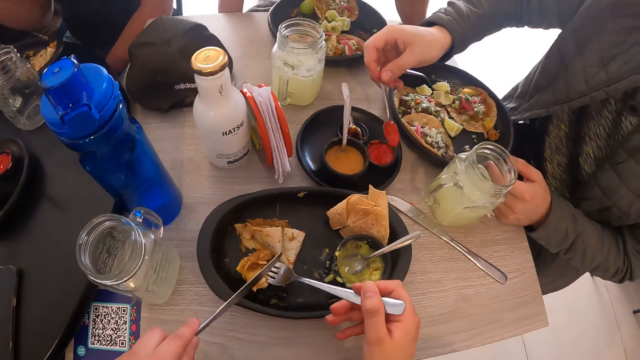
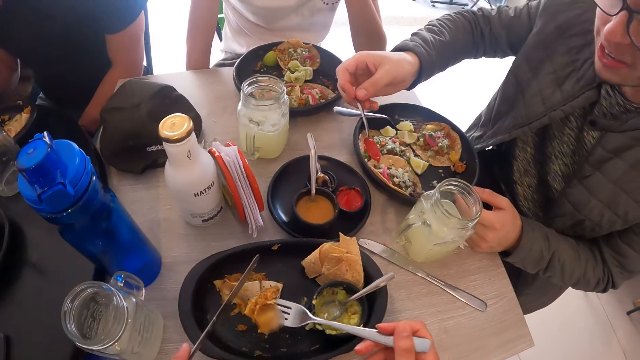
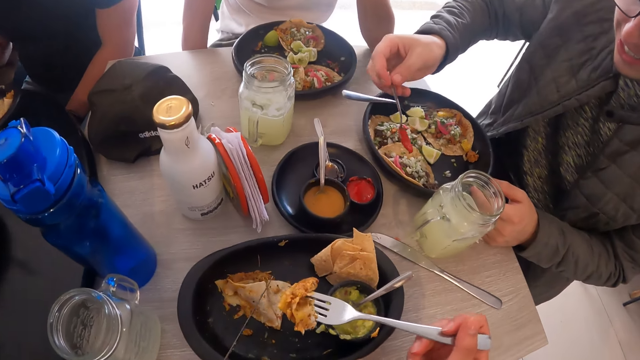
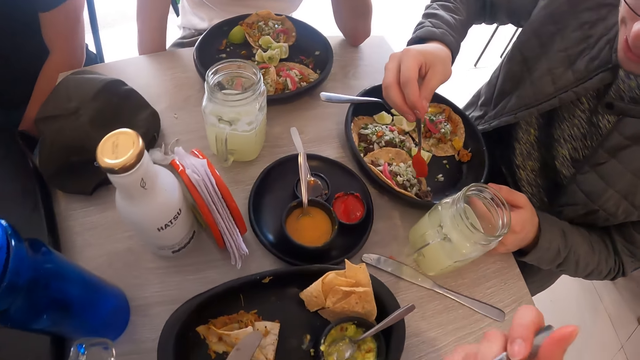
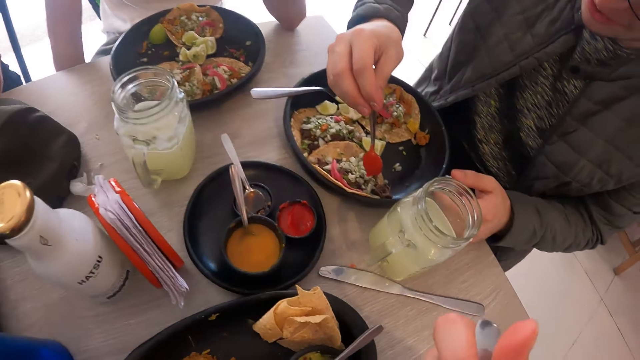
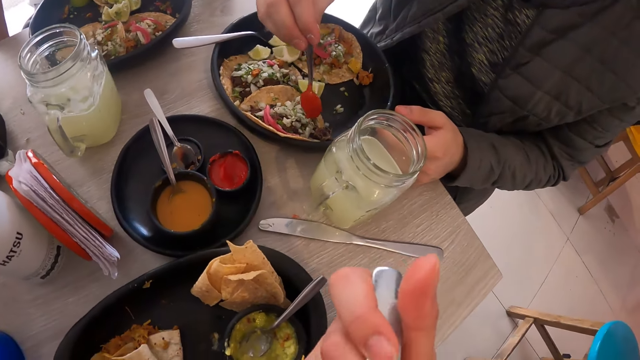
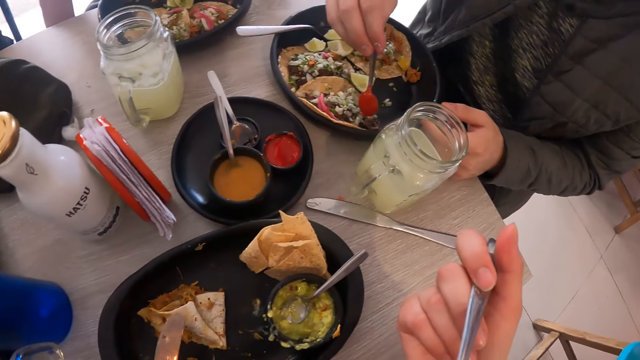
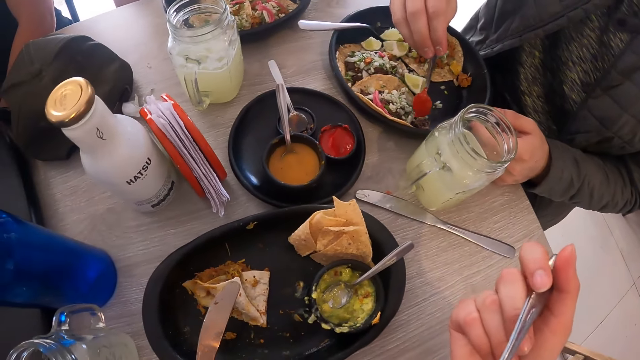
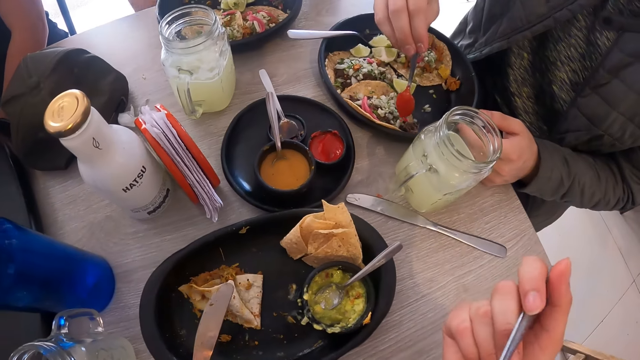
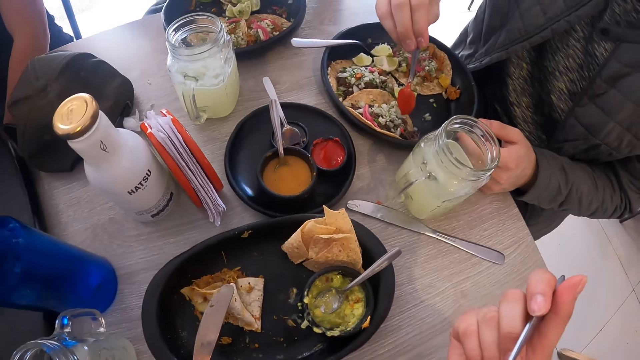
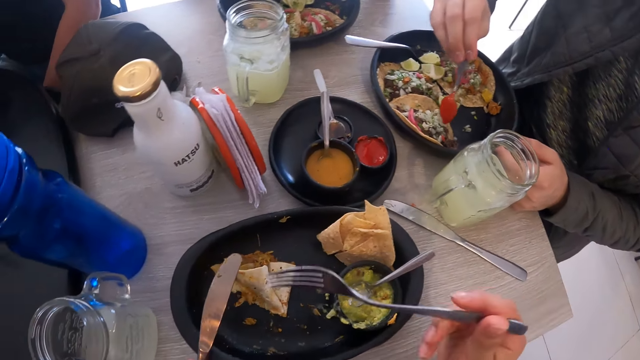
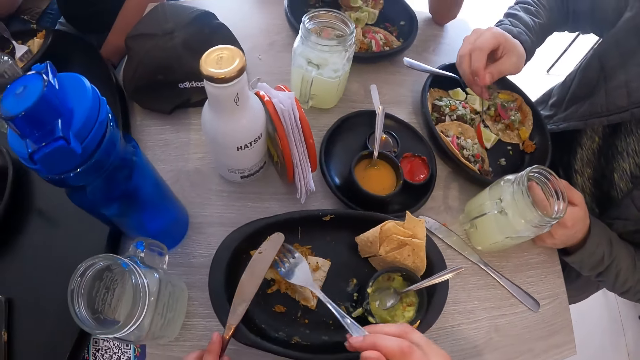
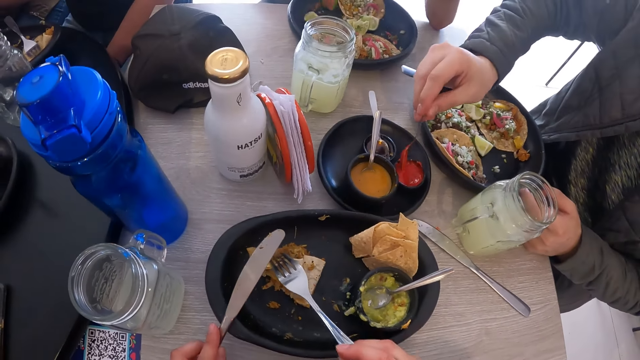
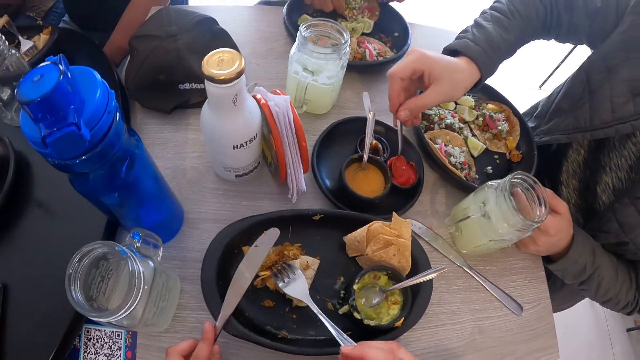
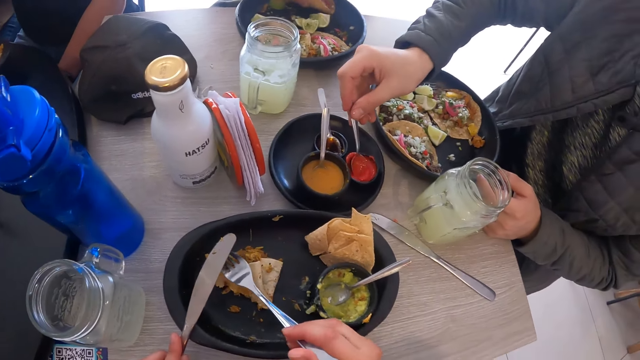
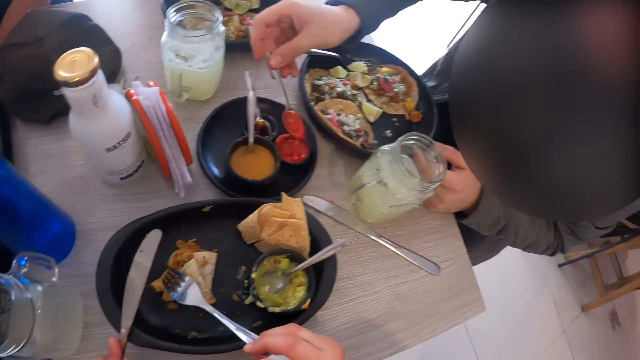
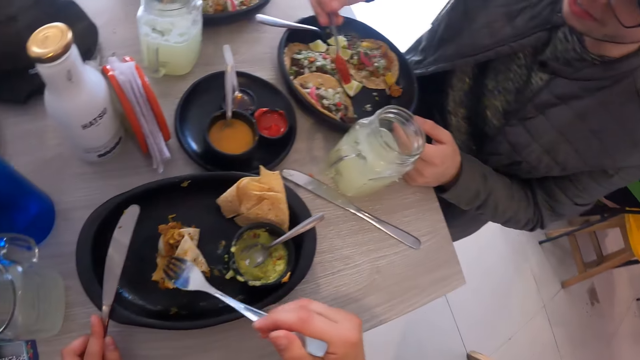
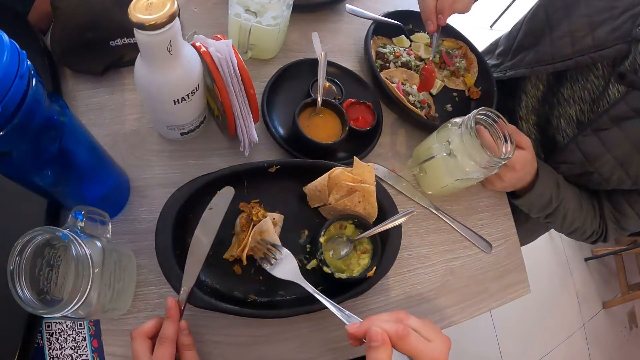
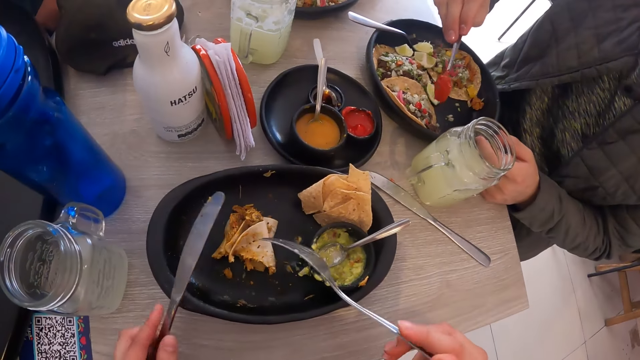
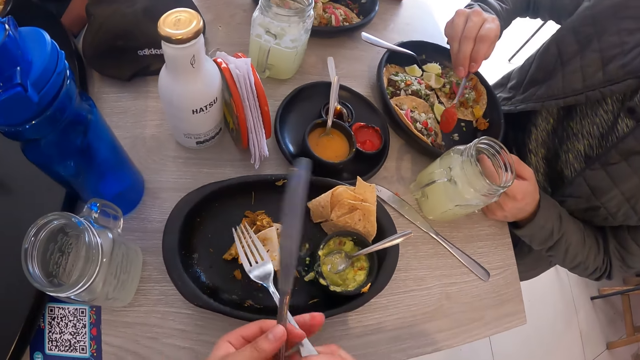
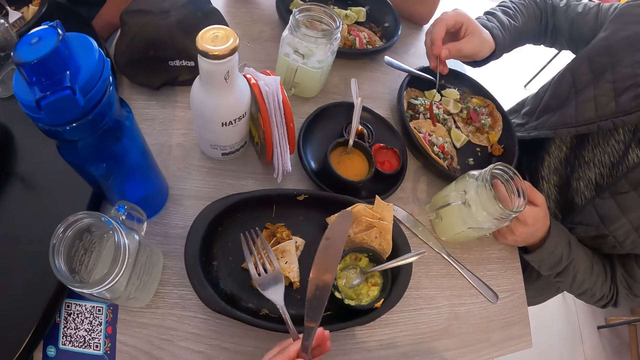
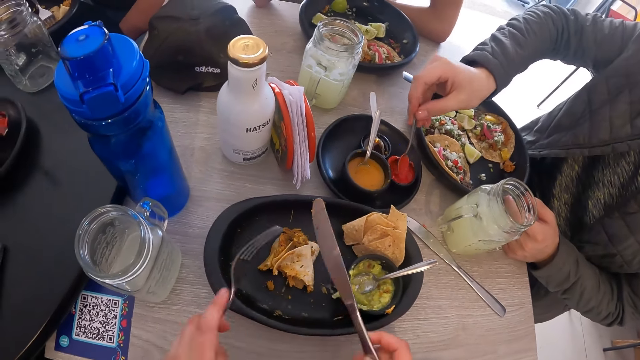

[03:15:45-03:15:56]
The camera wearer eats the tortilla from the fork in her right hand. A man drops the sauce on the taco in the bowl with the spoon in his right hand. The camera wearer looks around. She nudges the tortilla with the fork in her right hand. The man scoops some sauce from the sauce dish with the spoon in his right hand. Another man picks up the taco from the bowl with his right hand. The first man drops the sauce on the taco in the bowl with the spoon in his right hand. The camera wearer passes the fork from her right hand to her left hand. She passes the knife from her left hand to her right hand.

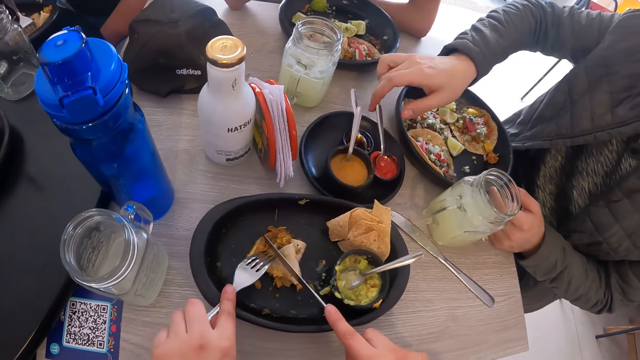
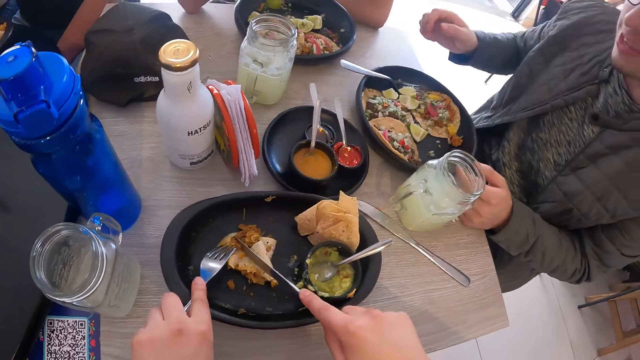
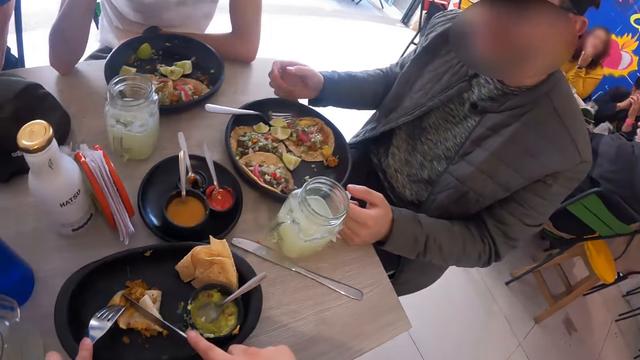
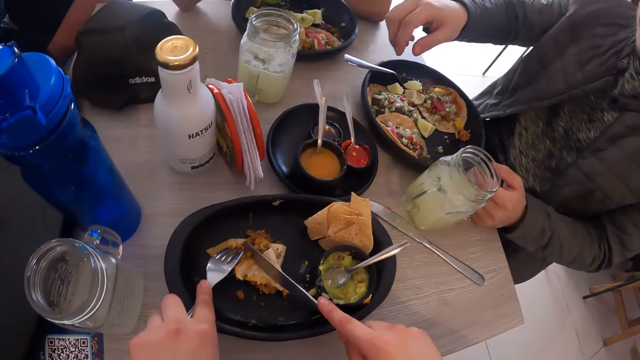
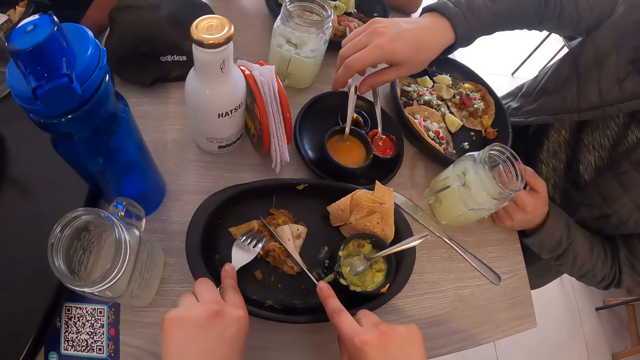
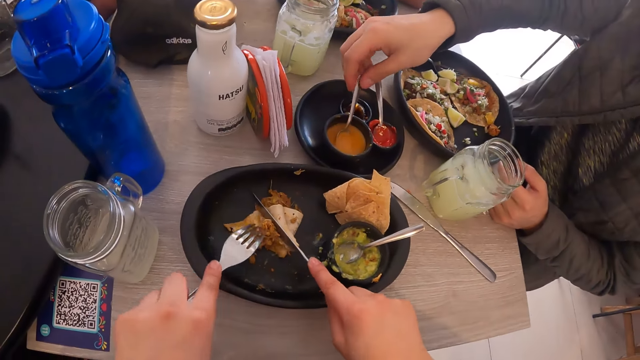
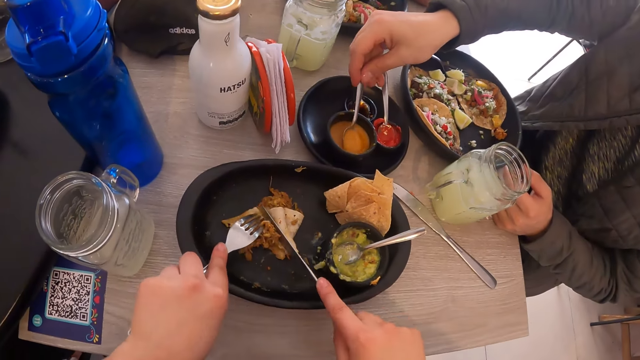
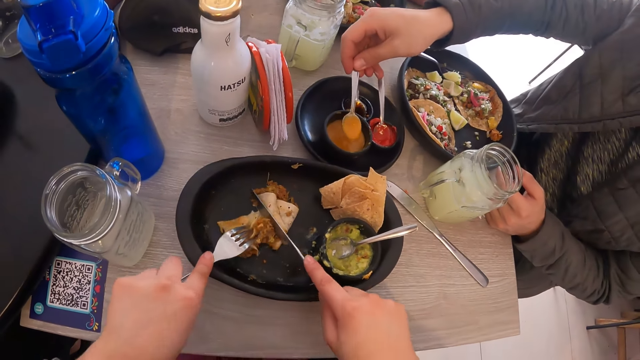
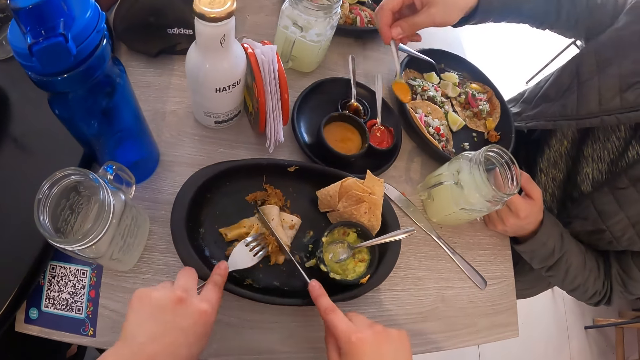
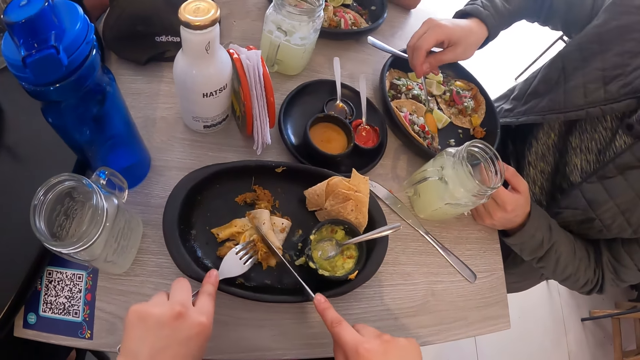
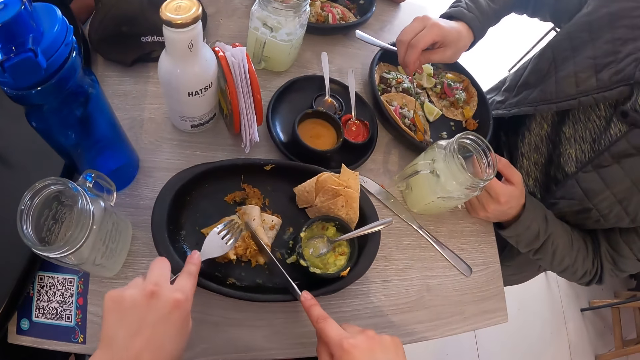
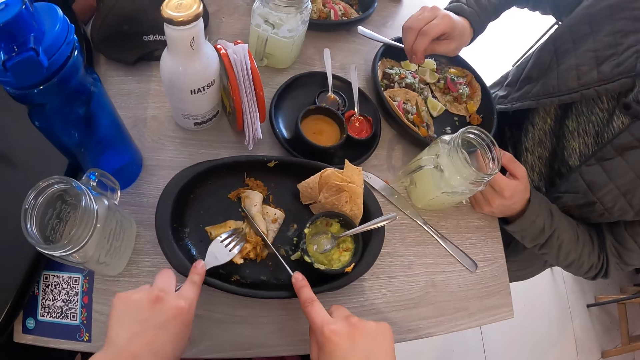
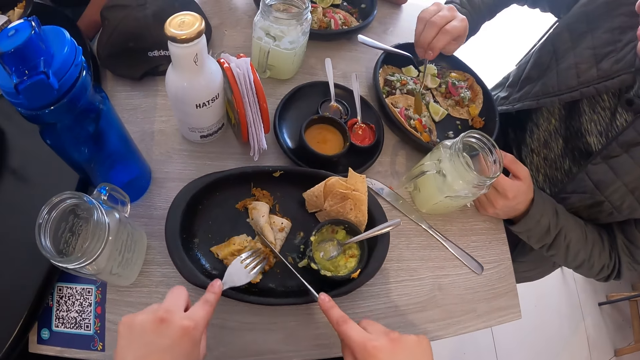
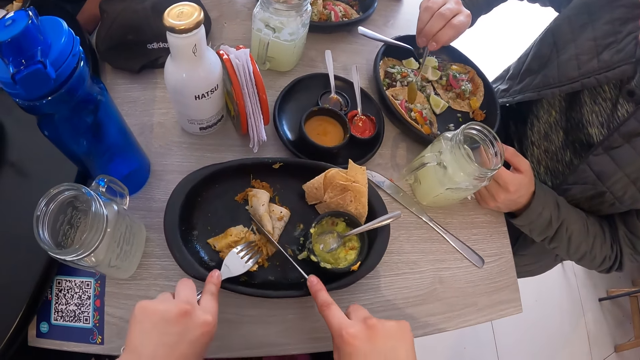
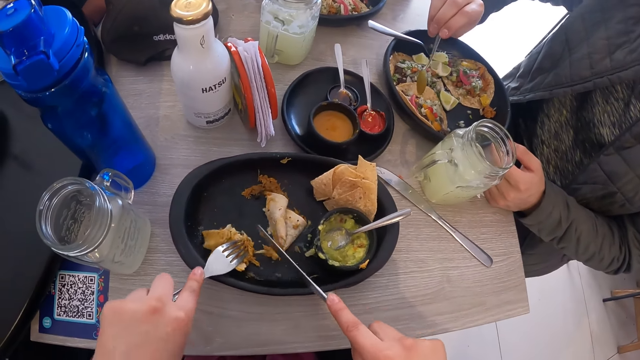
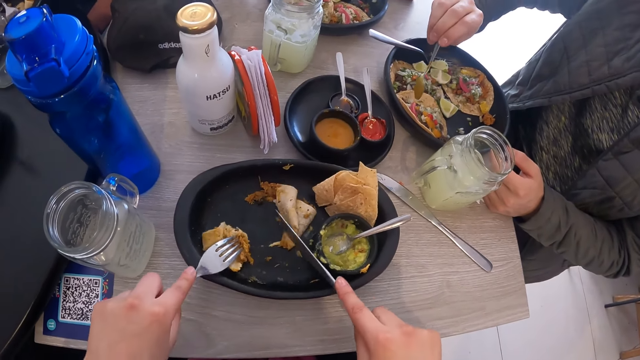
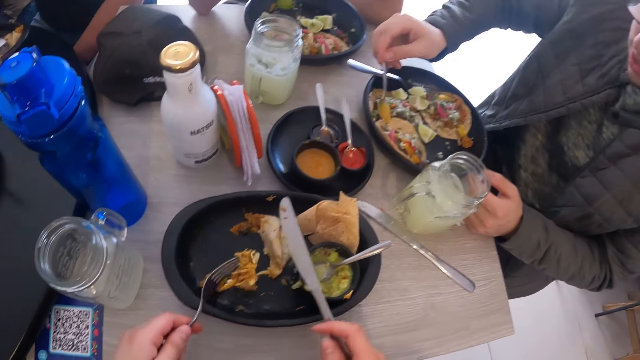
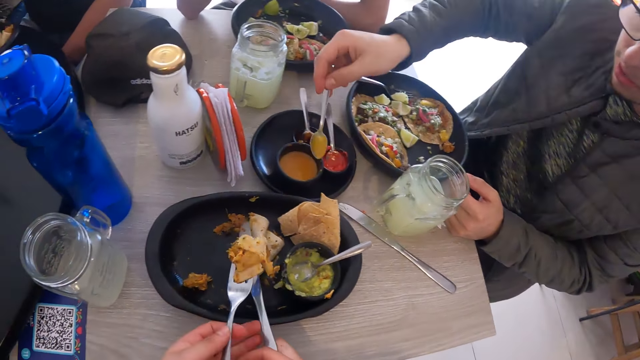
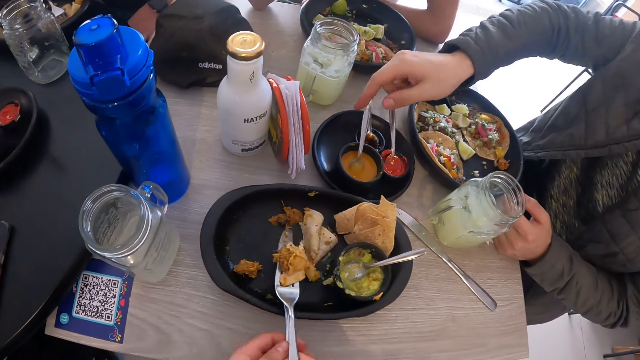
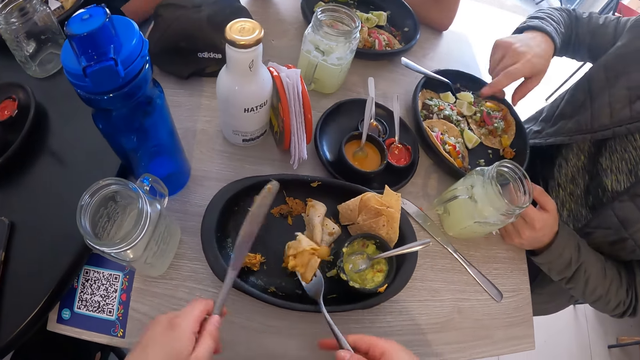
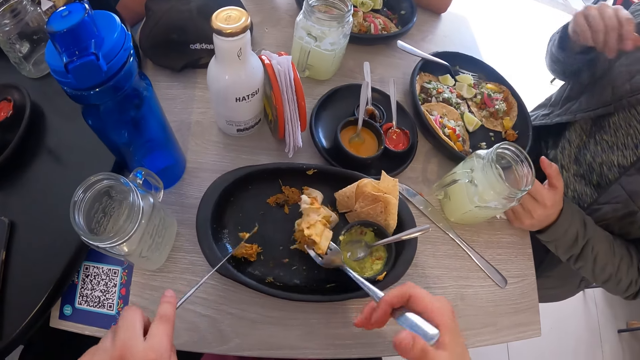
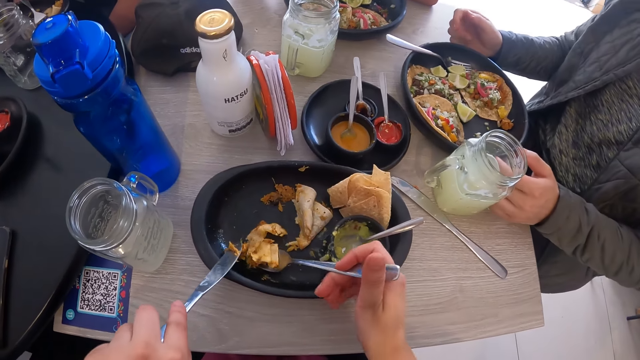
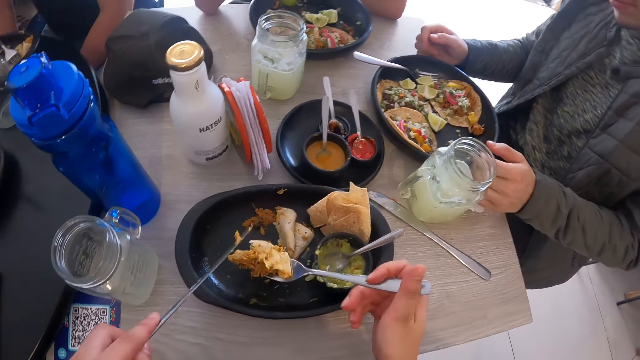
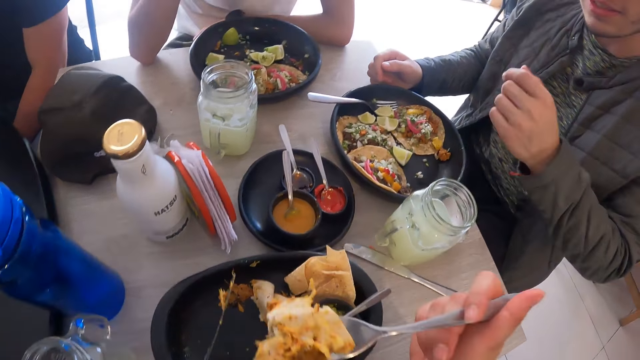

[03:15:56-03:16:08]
A man drops the spoon in the sauce dish with his right hand. The camera wearer cuts a tortilla or flat bread with the fork in her left hand and the knife in her right hand. The man moves the hand, picks up the spoon in the sauce dish with his right hand, and scoops some sauce from the sauce dish with the spoon in his right hand. The man drops the sauce on the taco in the bowl with the spoon in his right hand. The camera wearer cuts the flat bread. She passes the fork from her left hand to her right hand. The man drops the spoon in the sauce dish with his right hand. The camera wearer passes the knife from her right hand to her left hand. She picks up the food with the fork. She places the tortilla on the fork in her right hand with the knife in her left hand. She interacts with the man and another man. She eats the tortilla from the fork in her right hand.
